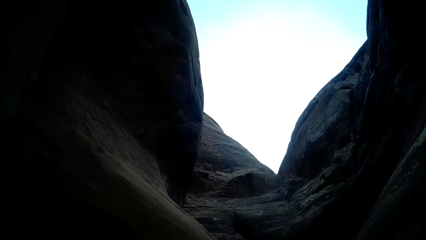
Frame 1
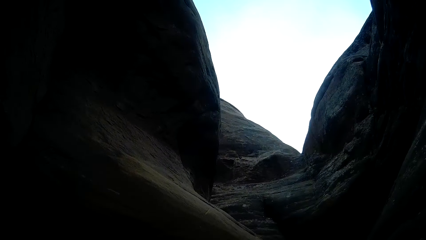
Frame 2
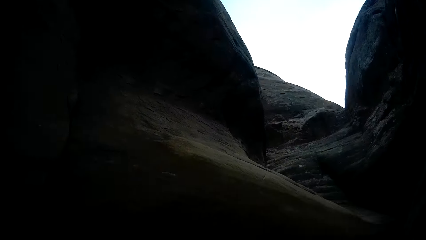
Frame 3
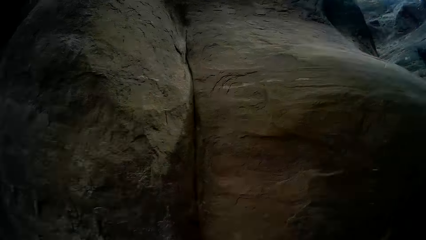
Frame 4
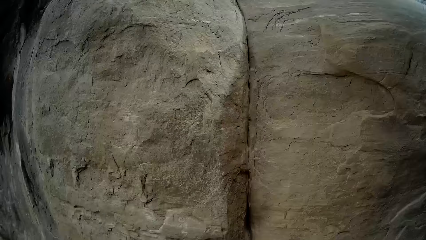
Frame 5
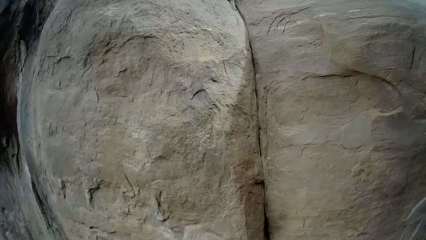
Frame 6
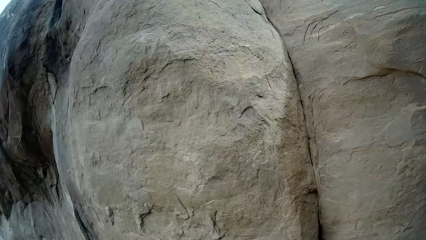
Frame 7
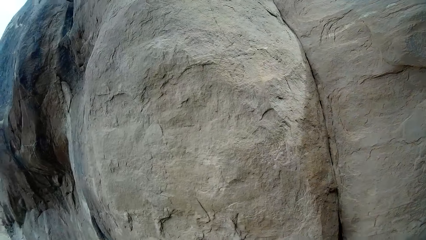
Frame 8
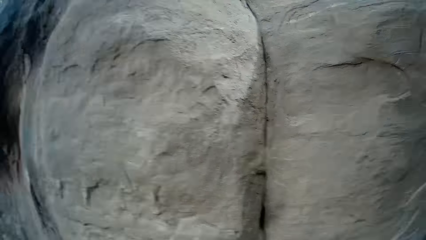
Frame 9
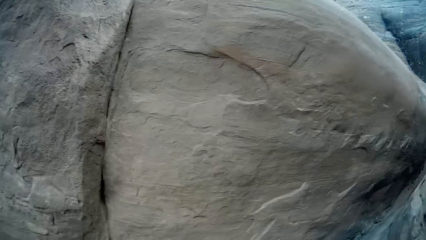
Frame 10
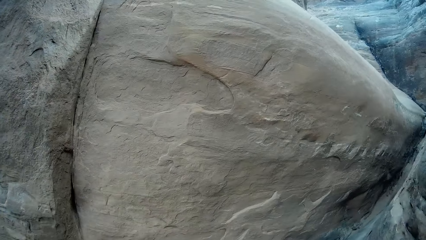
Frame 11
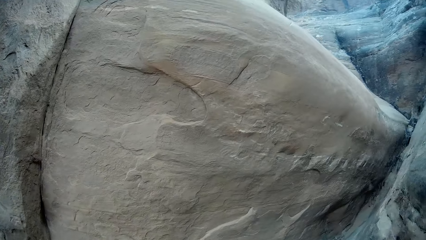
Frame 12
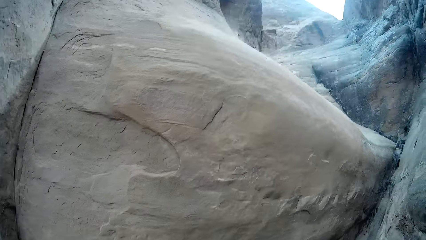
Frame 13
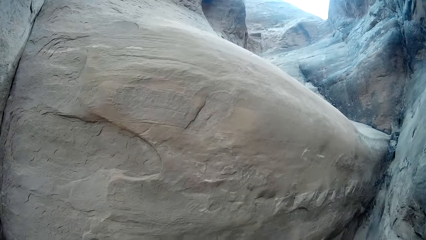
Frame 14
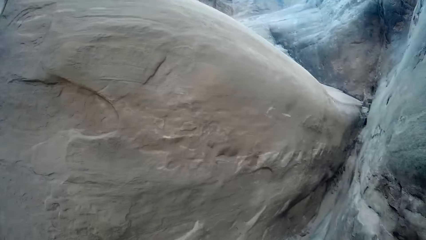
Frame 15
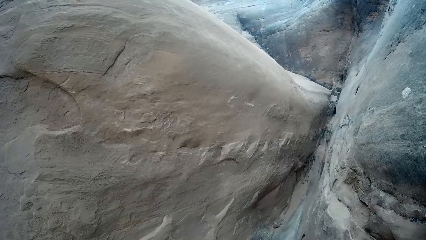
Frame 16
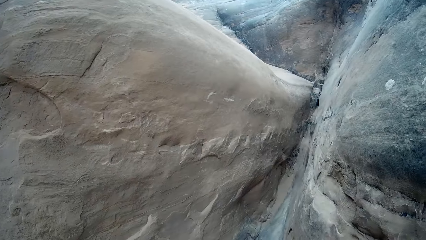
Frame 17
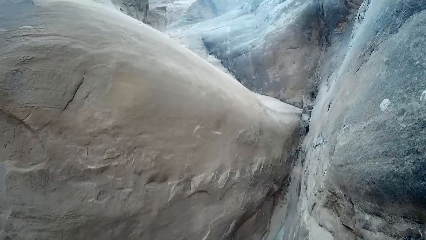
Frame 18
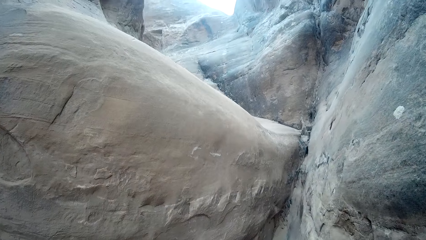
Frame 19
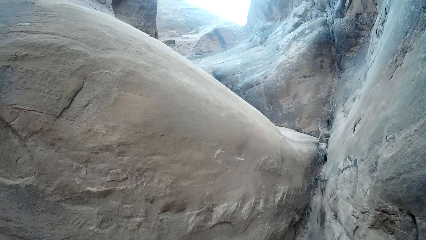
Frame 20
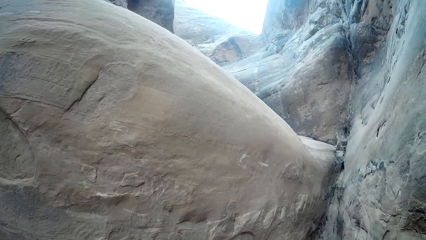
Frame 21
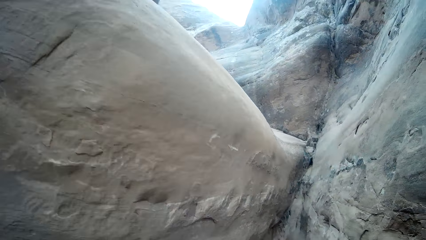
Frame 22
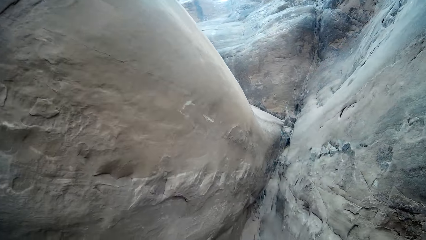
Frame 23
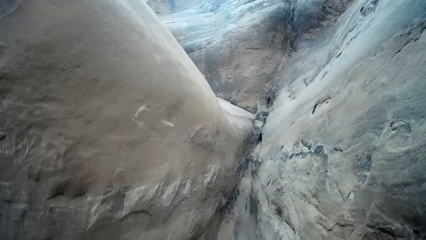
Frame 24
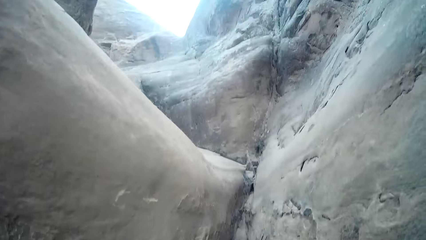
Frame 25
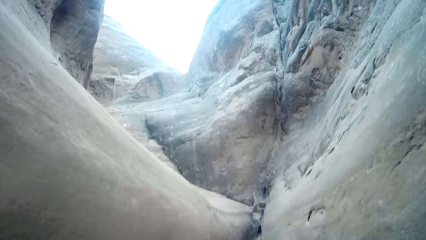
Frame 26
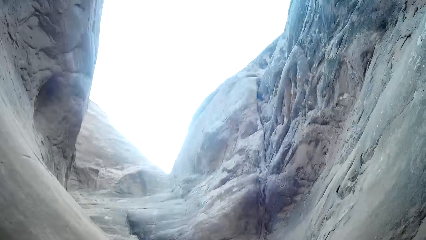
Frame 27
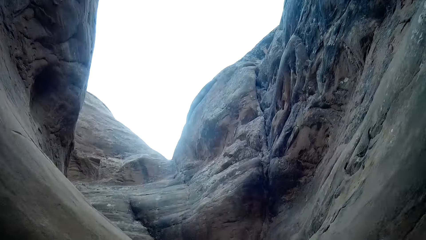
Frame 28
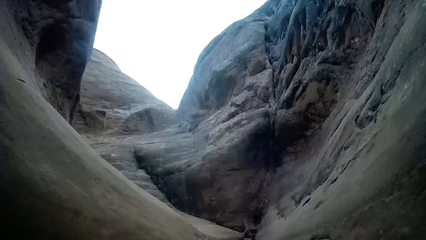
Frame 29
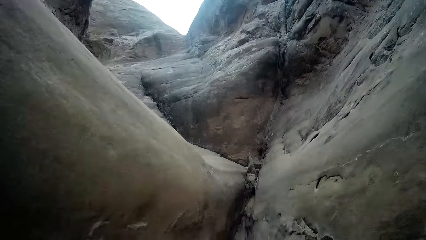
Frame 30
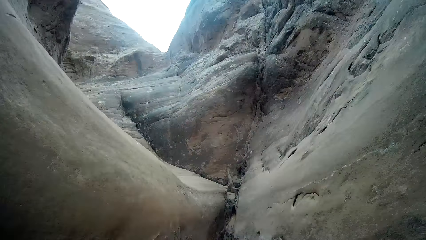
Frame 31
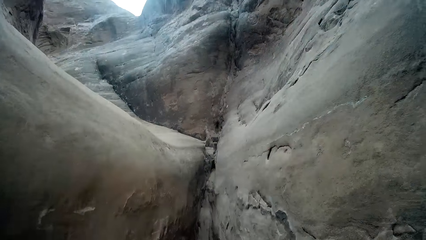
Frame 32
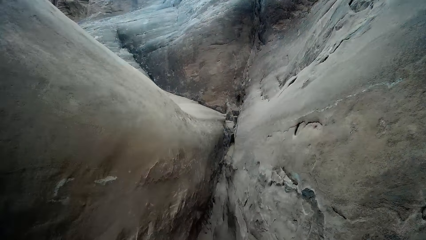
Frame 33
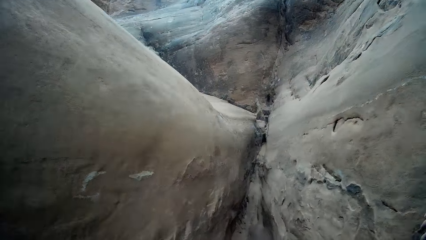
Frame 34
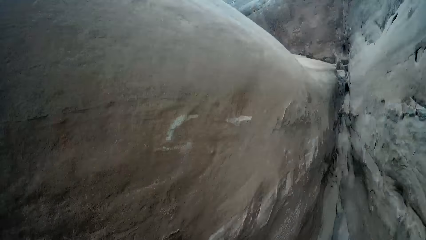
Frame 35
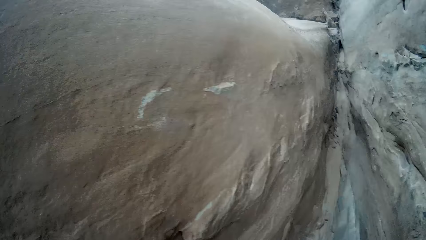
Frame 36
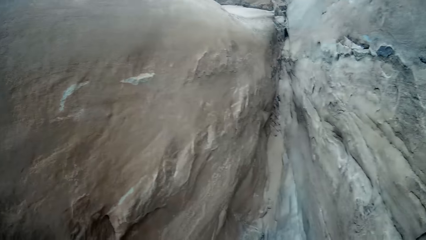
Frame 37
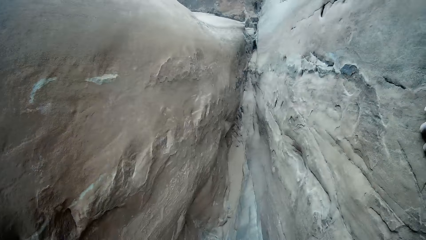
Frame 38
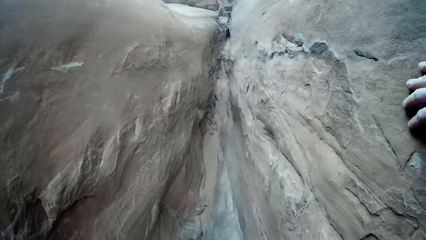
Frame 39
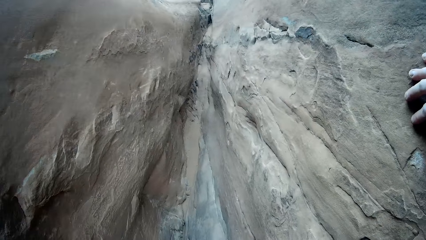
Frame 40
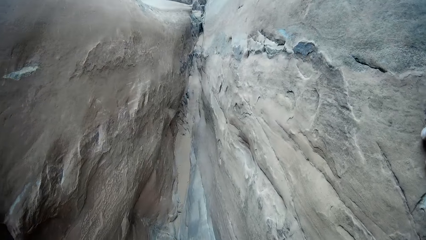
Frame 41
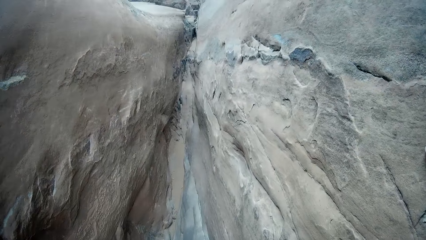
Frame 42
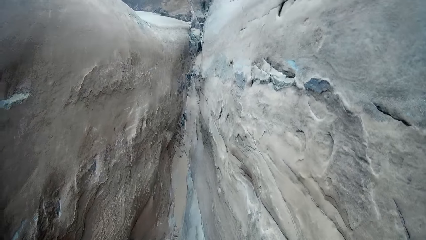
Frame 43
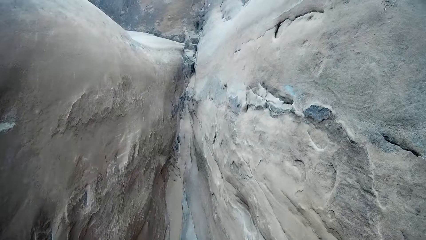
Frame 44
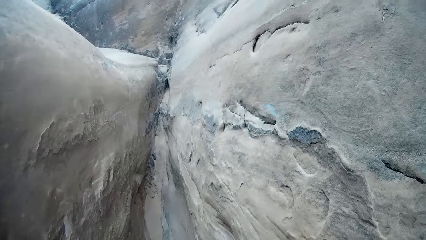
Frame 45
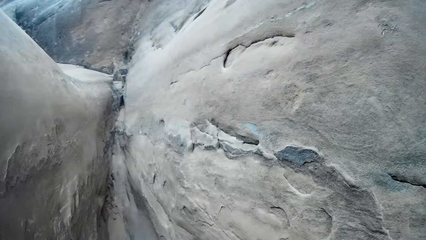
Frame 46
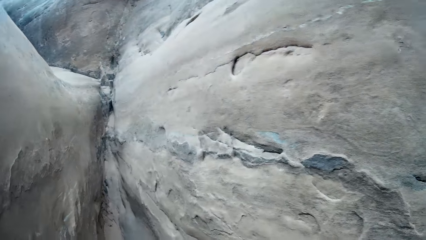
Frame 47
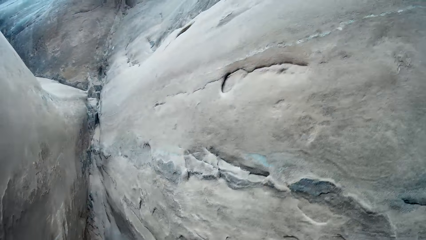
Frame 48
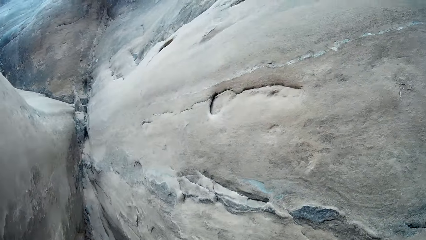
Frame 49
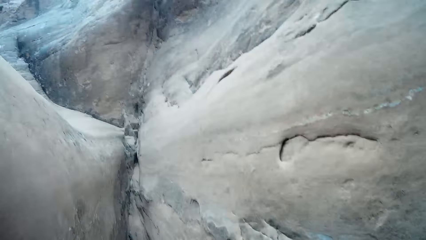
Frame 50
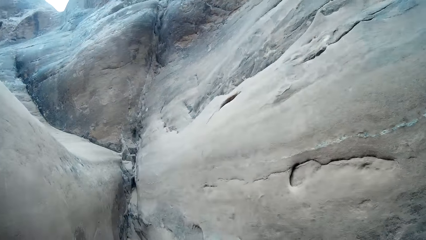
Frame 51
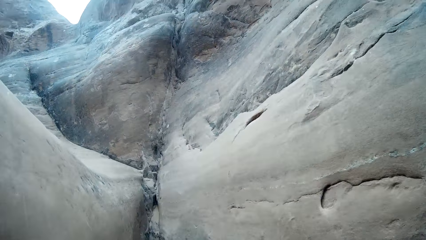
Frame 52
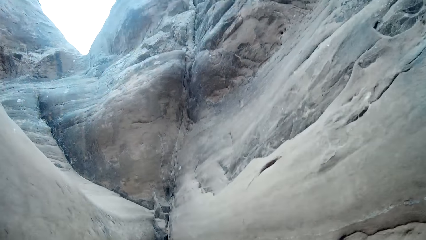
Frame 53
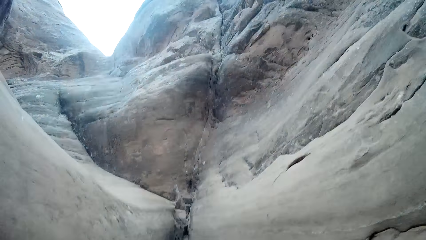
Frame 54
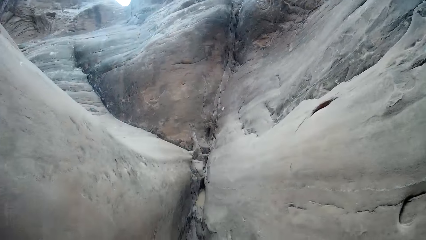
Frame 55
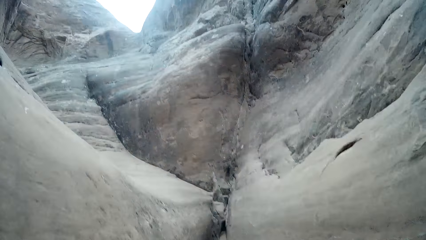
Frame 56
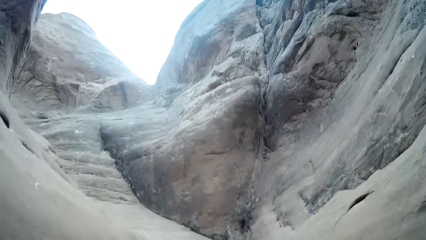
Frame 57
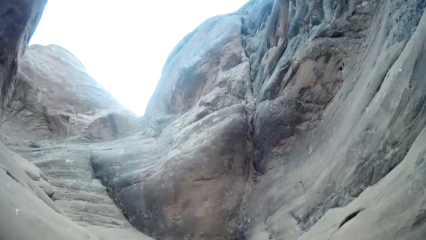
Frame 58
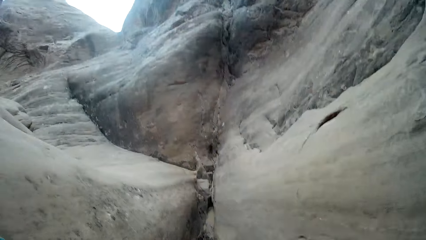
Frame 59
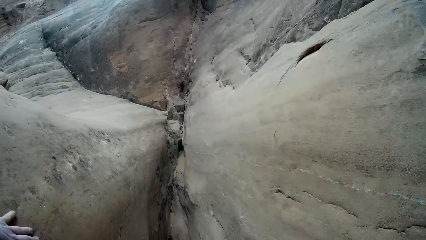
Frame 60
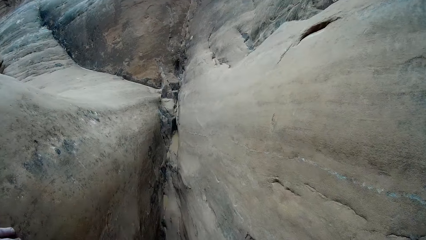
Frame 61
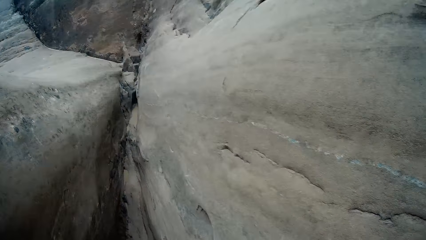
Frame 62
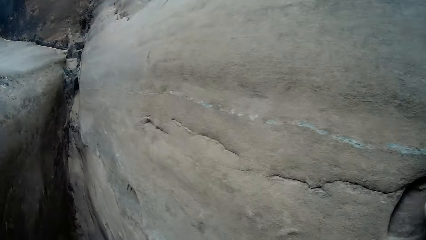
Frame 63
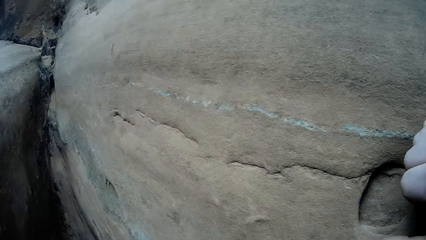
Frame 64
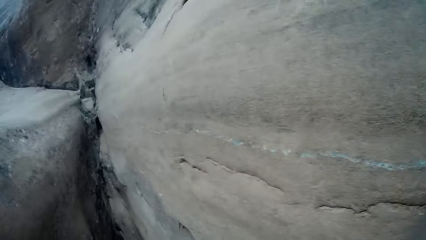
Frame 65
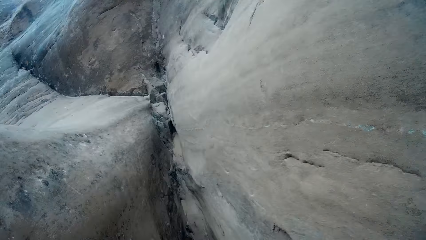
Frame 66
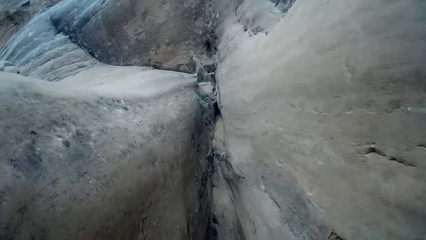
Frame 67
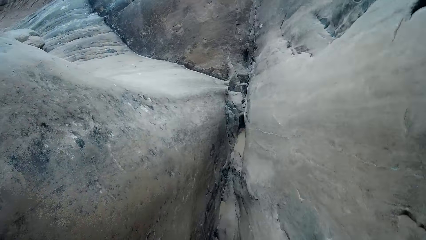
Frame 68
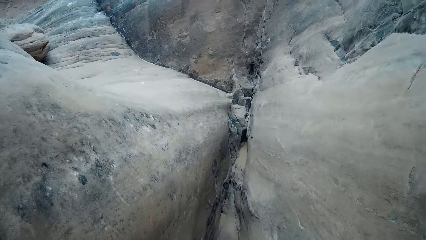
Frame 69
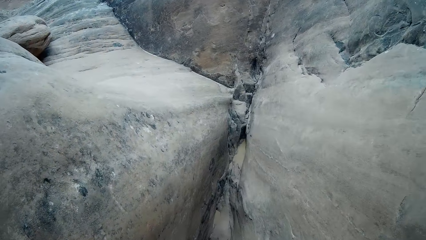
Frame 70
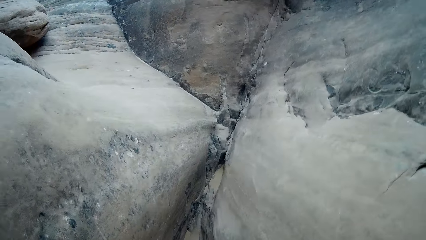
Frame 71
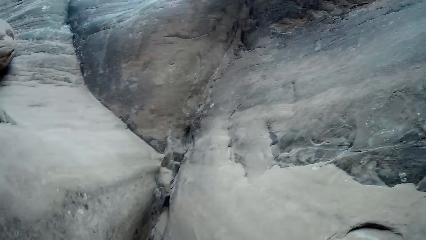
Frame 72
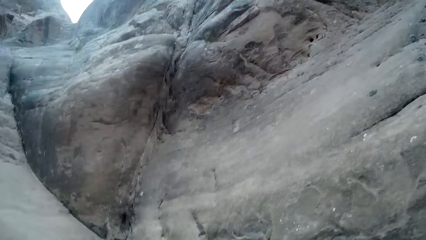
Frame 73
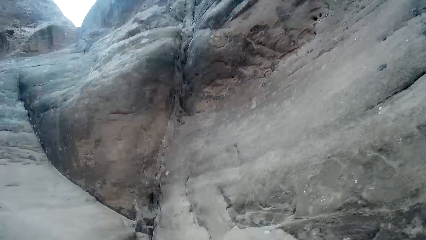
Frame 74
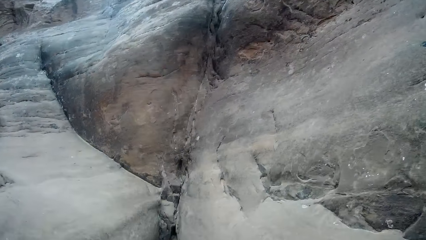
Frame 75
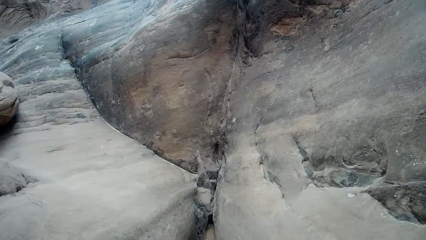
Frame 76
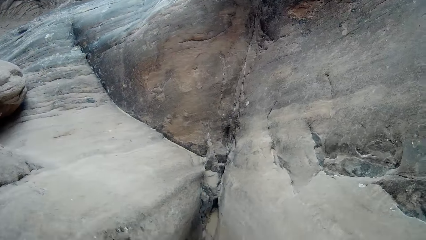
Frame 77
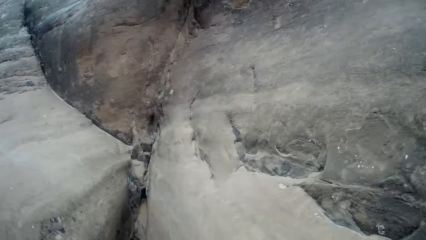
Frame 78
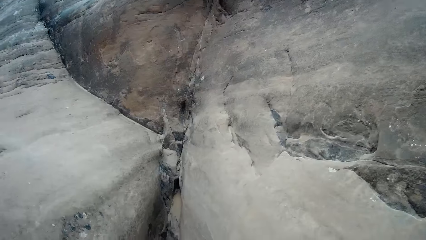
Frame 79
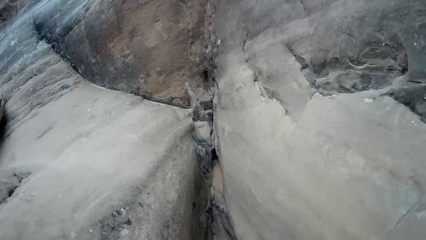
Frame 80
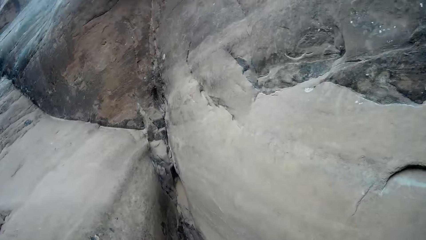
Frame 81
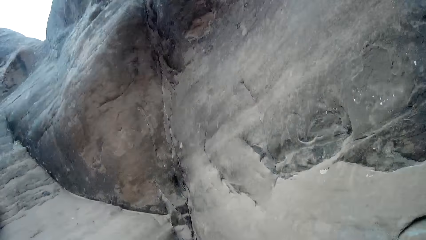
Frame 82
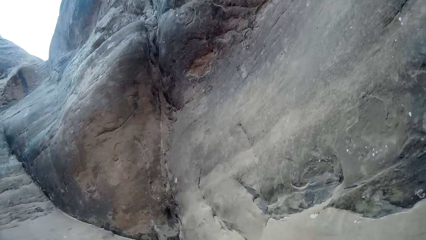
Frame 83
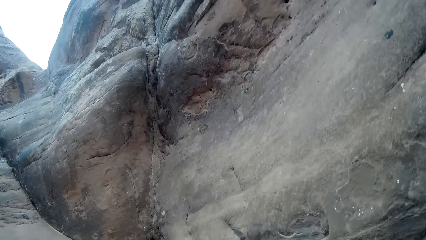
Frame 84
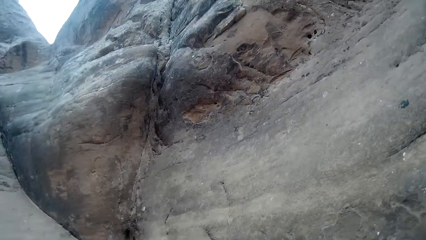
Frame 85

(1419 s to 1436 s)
The camera wearer looks around. They climb a rock. They have their left hand on another rock. They climb a rock. They touch the rock. They climb a rock.
